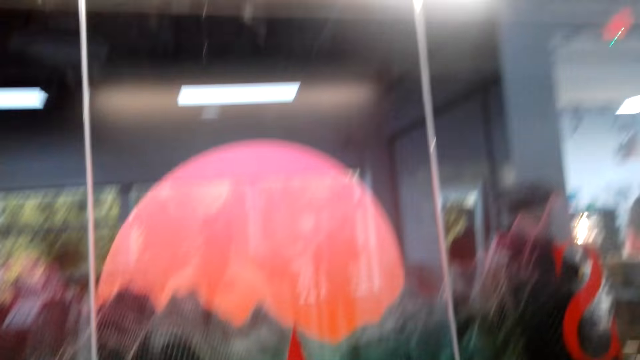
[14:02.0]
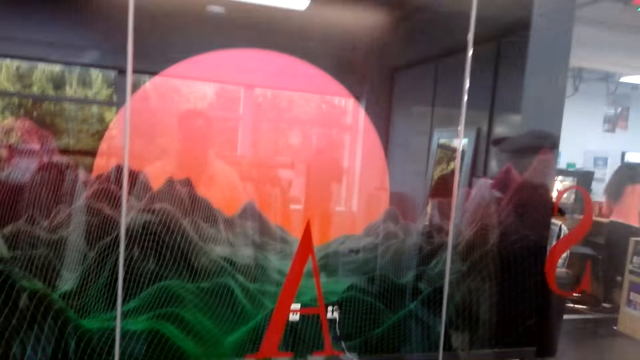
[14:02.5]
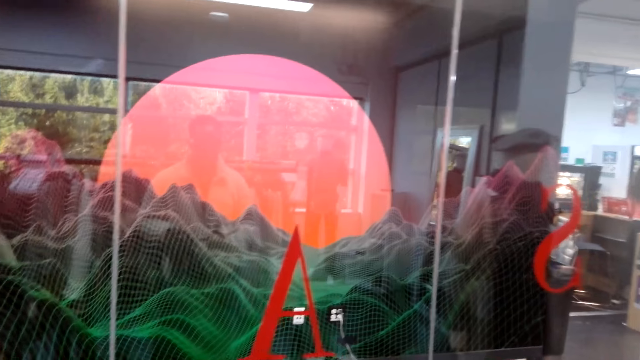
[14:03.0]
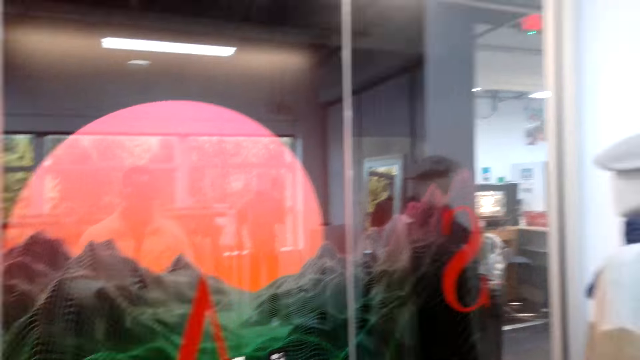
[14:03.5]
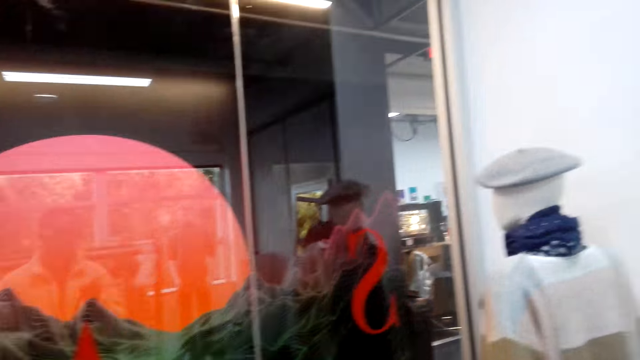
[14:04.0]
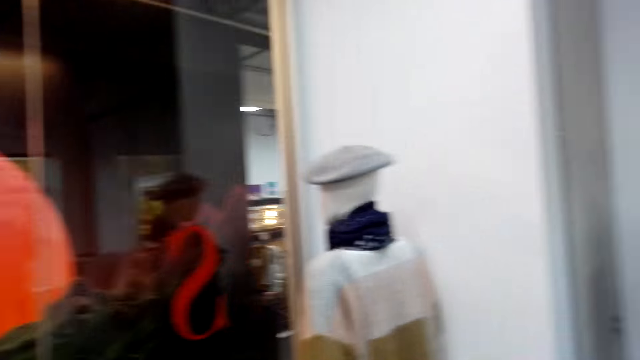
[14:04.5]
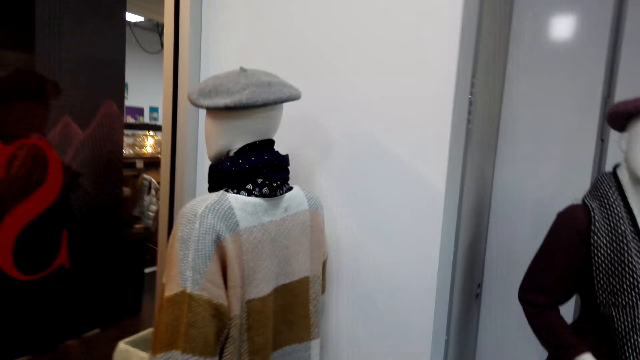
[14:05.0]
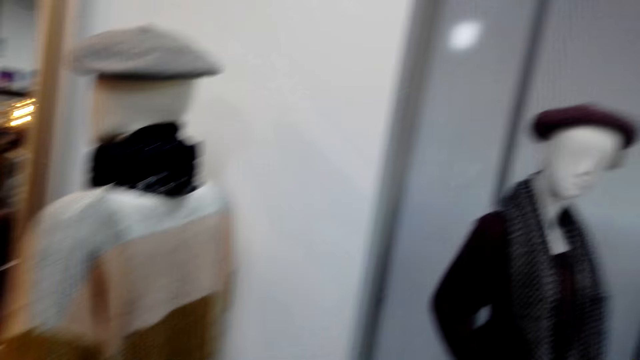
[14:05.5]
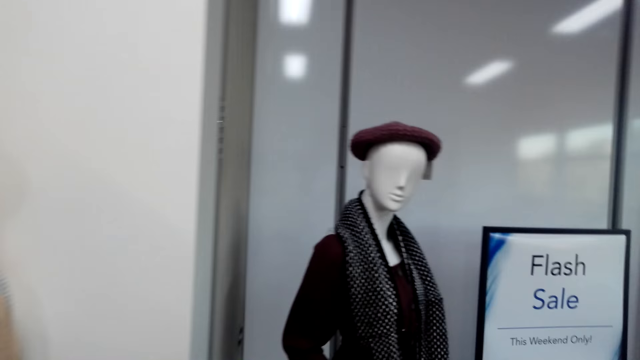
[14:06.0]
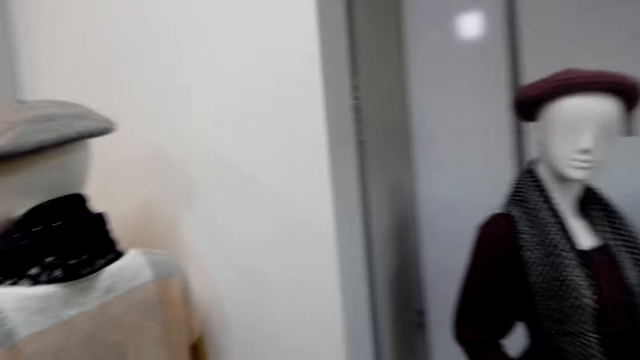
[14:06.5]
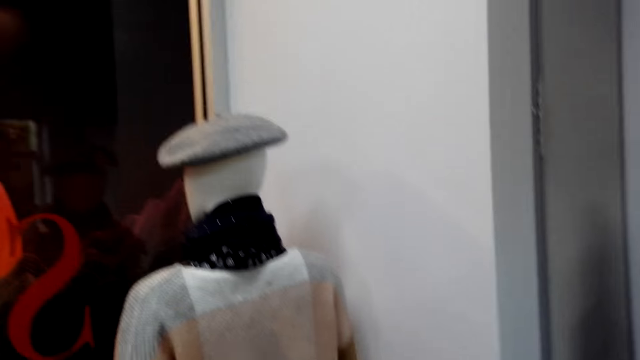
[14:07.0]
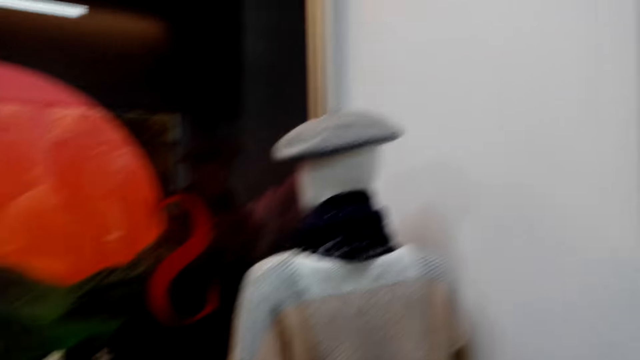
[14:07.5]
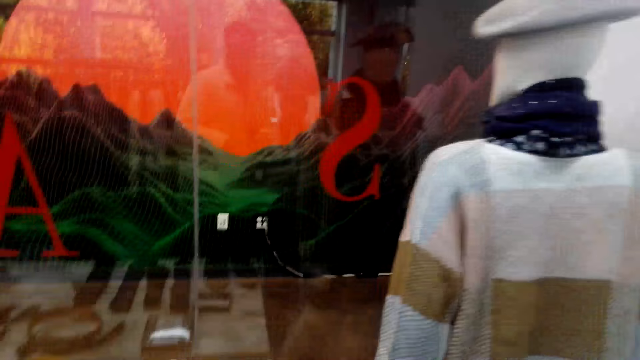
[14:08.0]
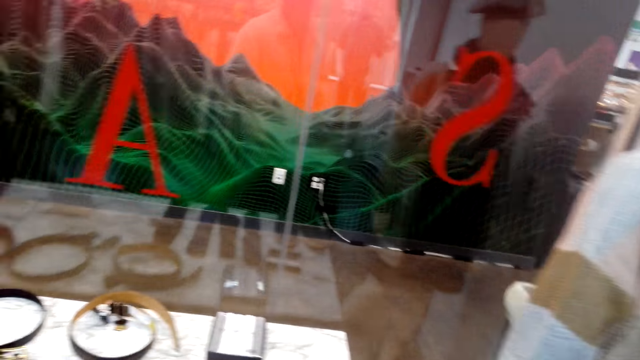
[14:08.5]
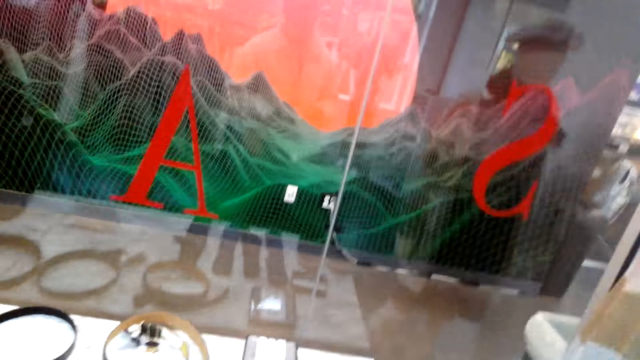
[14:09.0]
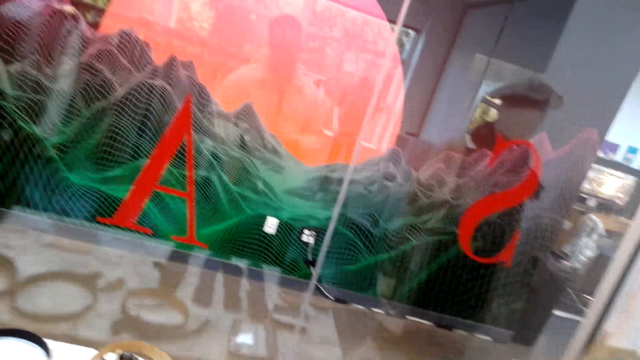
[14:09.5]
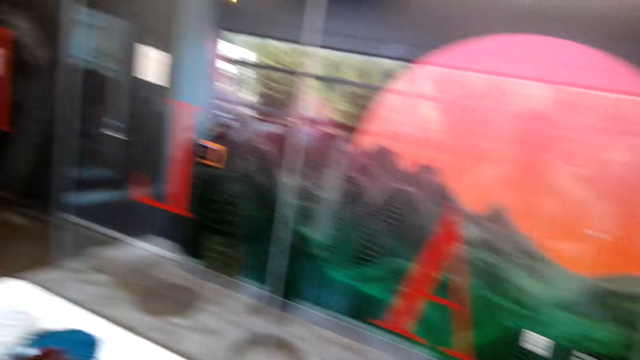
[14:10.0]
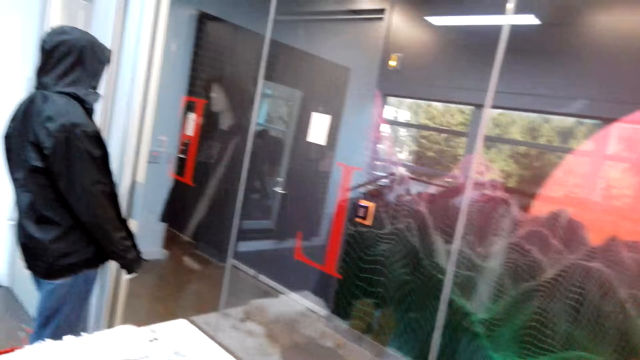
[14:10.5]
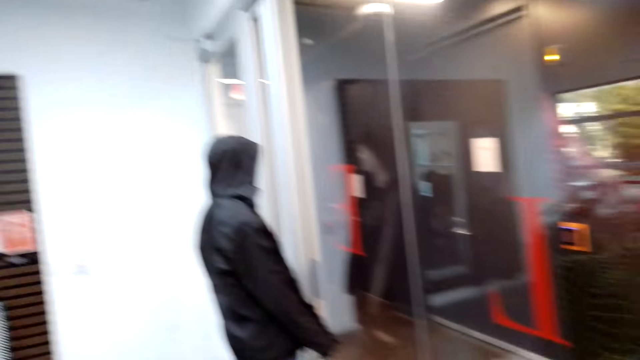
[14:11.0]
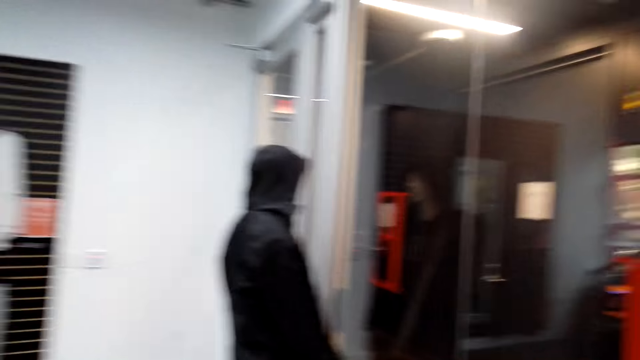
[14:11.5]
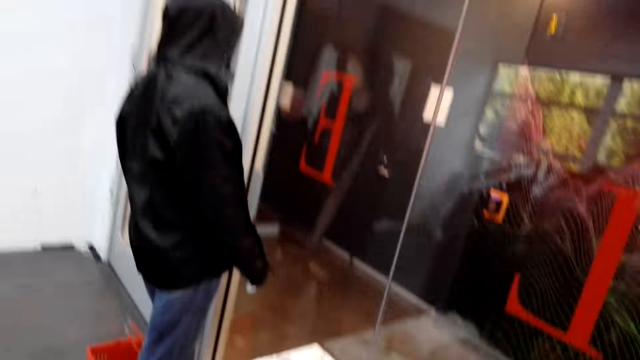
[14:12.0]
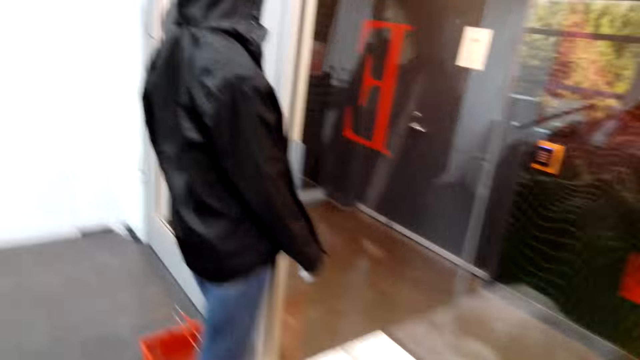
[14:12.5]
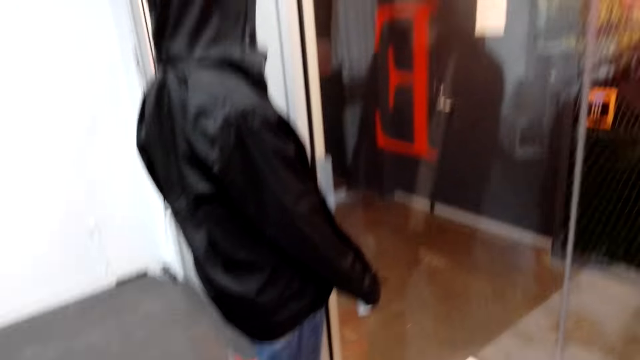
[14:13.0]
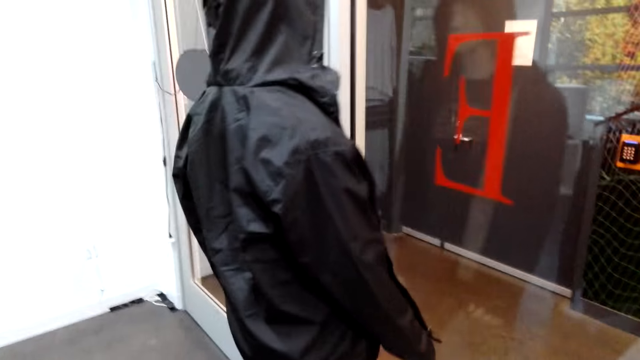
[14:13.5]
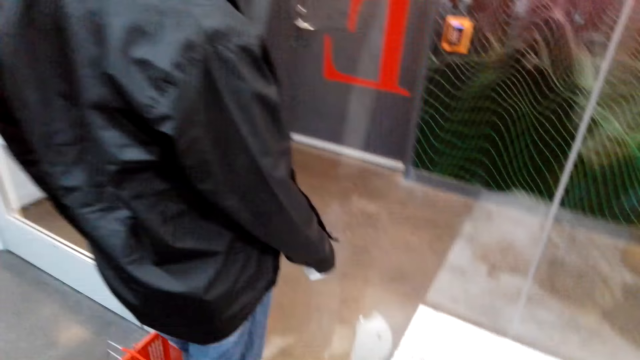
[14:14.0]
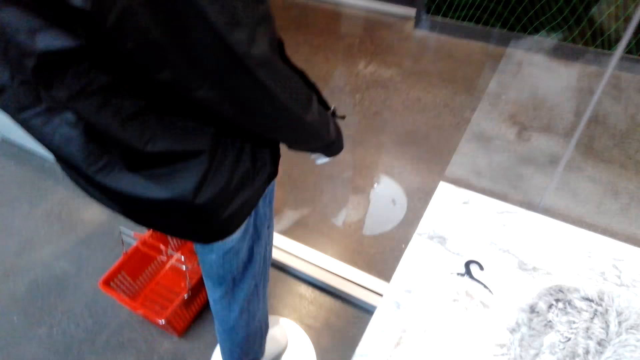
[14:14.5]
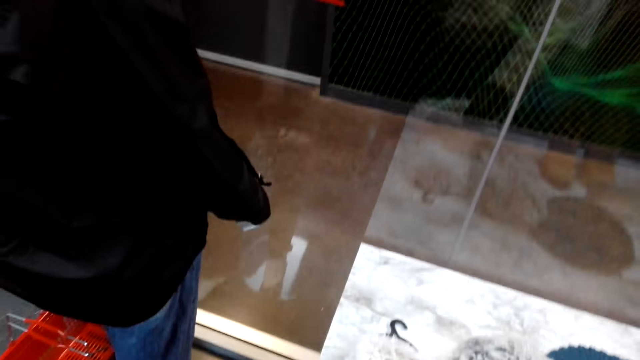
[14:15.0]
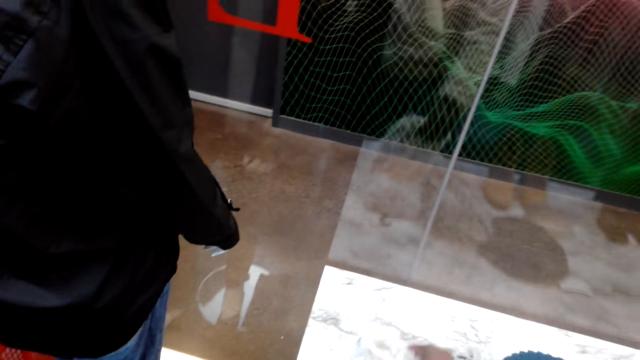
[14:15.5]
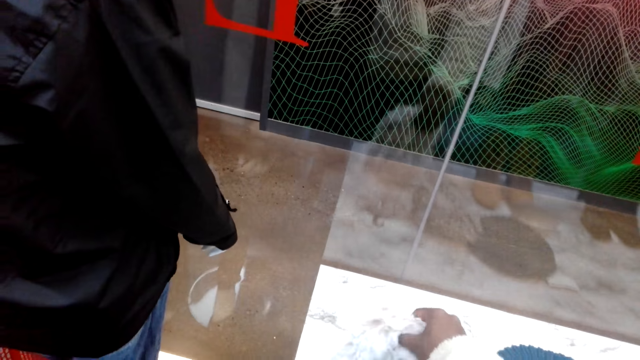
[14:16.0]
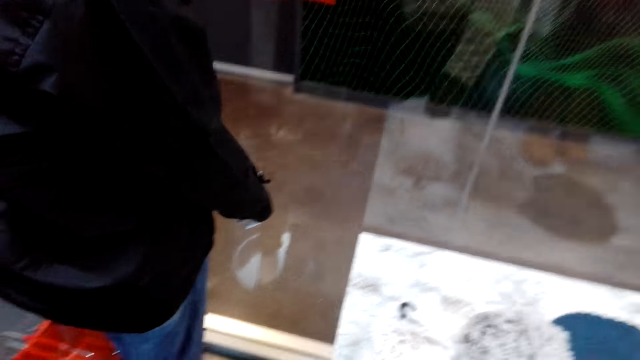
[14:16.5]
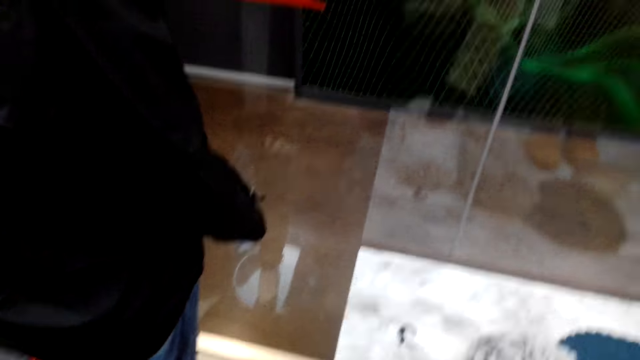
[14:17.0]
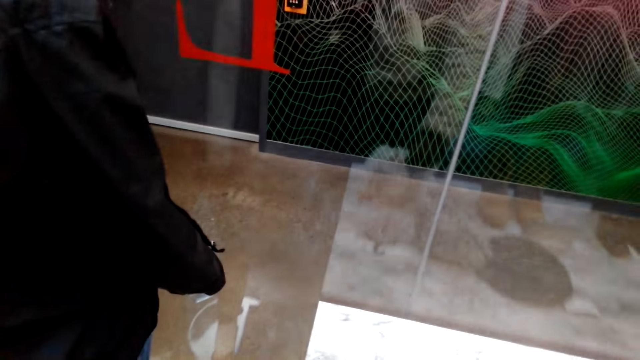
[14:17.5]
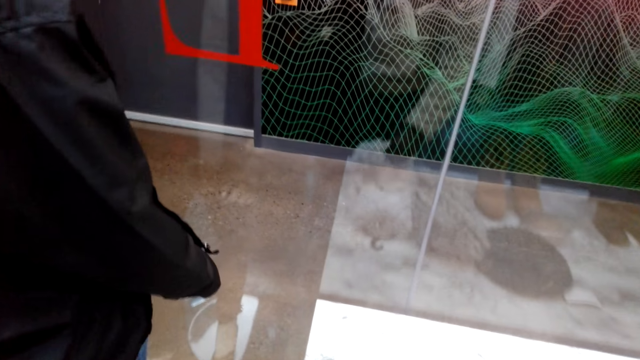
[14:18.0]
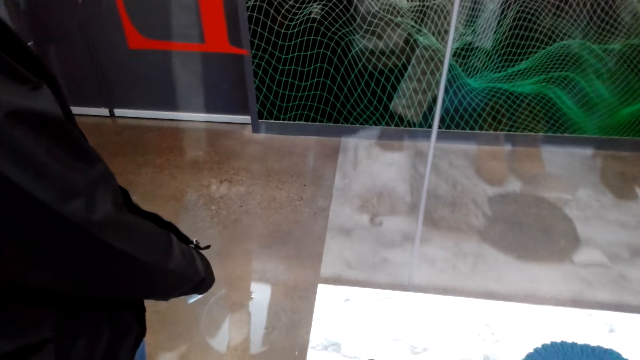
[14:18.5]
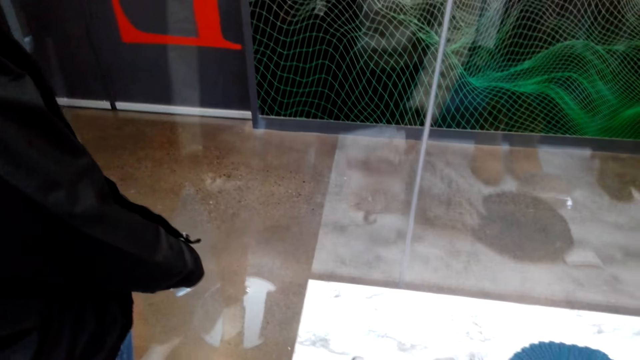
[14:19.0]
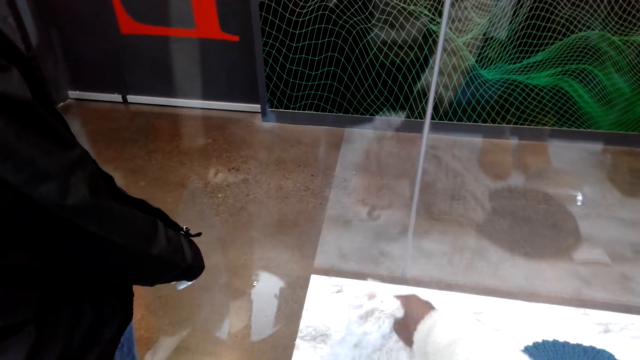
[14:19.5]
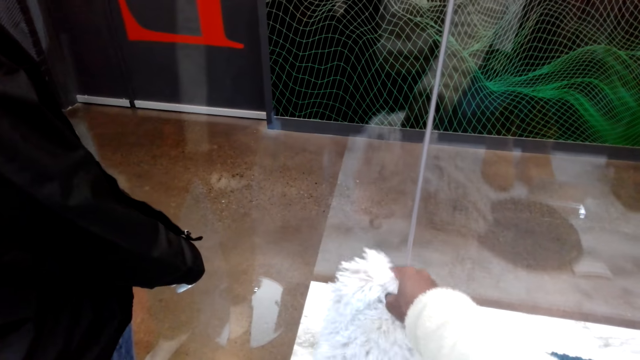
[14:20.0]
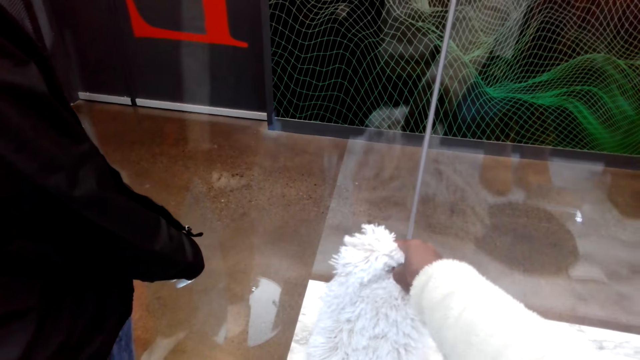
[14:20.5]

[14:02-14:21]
The camera wearer holds a scarf. They pick the scarf from the table.

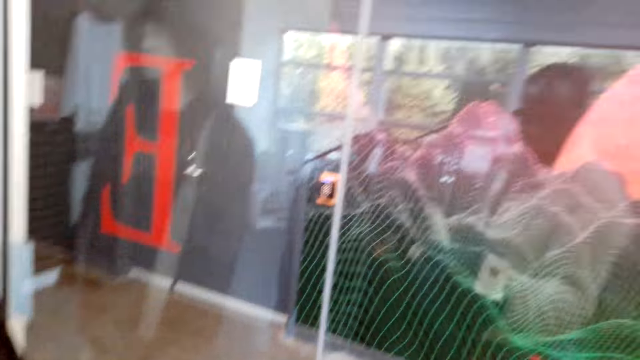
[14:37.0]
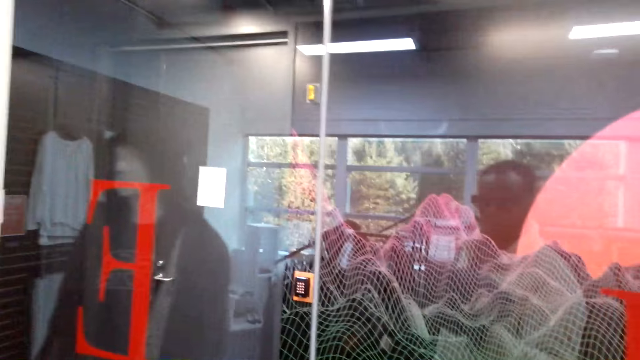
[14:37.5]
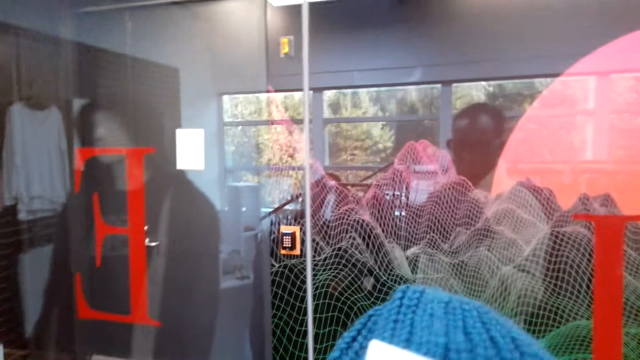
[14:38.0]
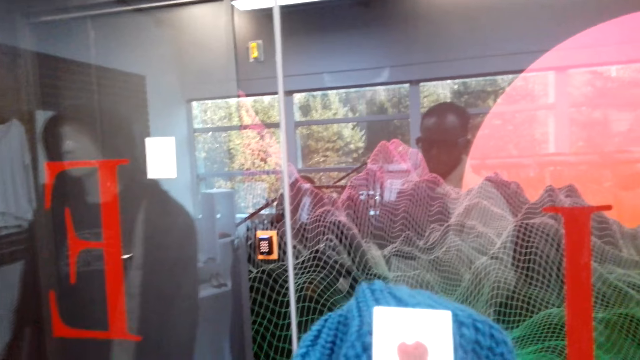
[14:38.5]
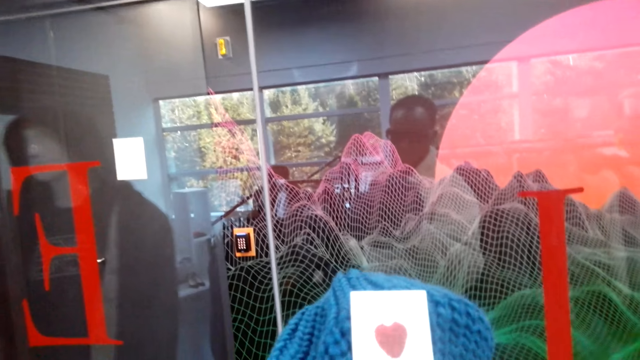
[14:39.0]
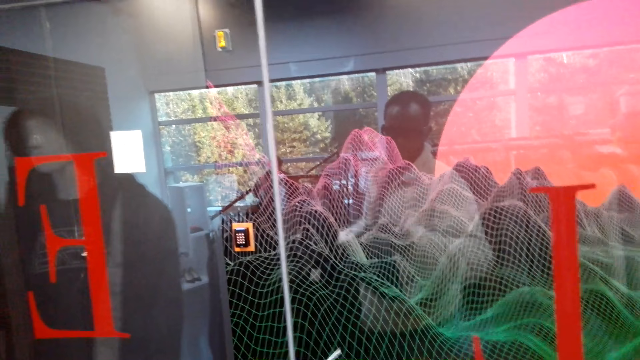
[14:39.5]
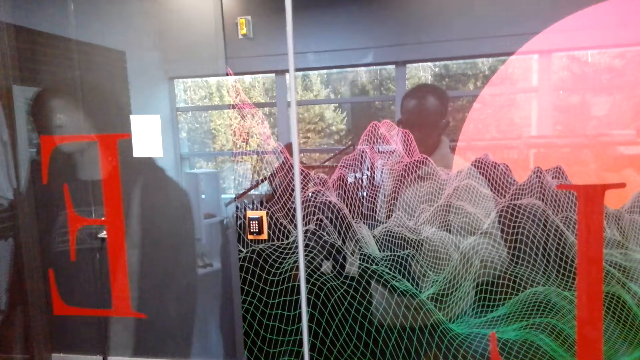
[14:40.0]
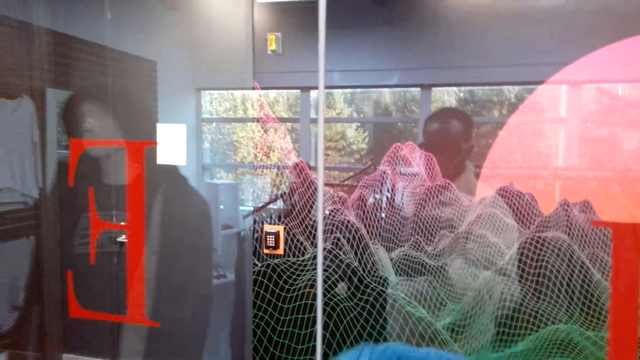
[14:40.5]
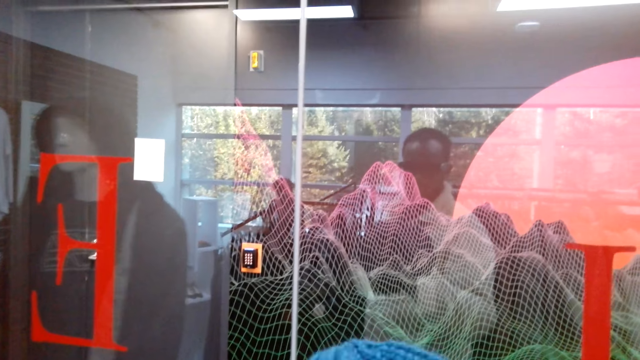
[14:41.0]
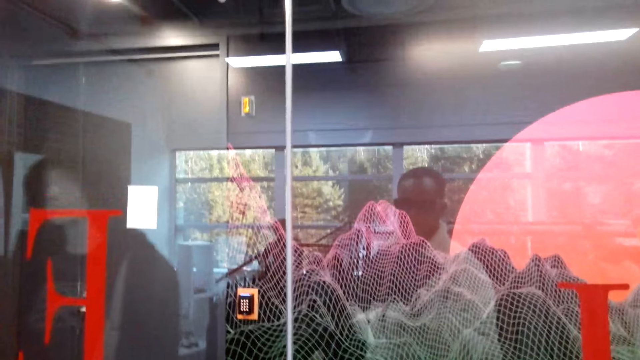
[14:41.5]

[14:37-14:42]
The camera wearer examines the hat.
